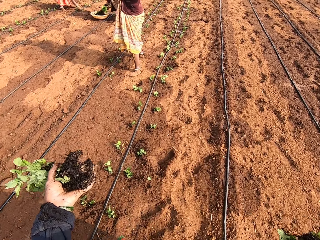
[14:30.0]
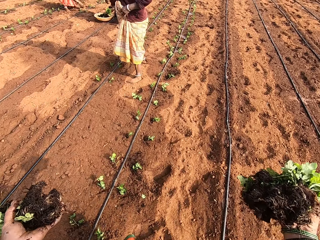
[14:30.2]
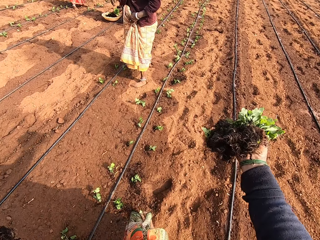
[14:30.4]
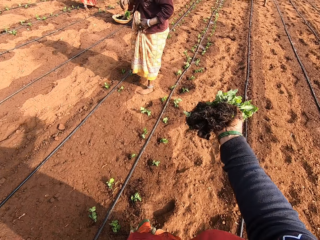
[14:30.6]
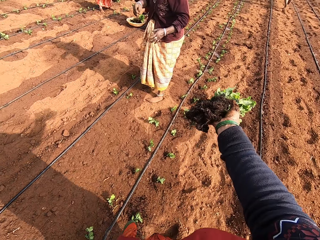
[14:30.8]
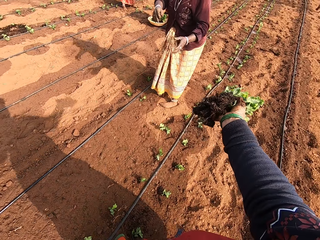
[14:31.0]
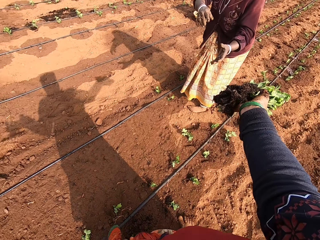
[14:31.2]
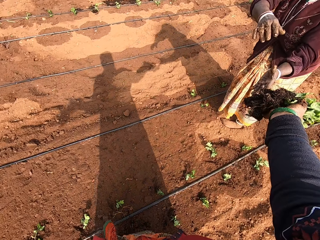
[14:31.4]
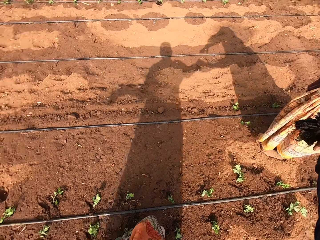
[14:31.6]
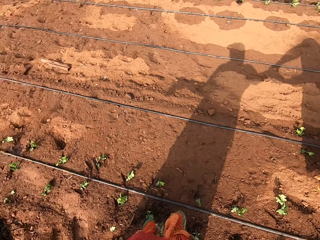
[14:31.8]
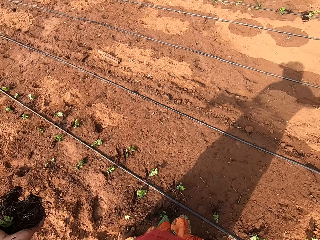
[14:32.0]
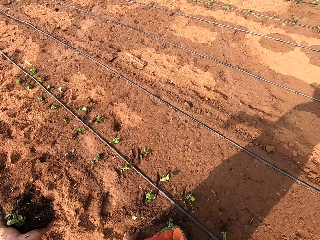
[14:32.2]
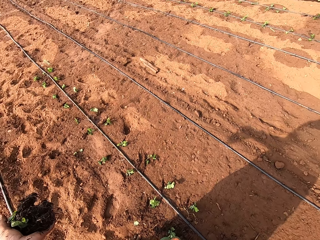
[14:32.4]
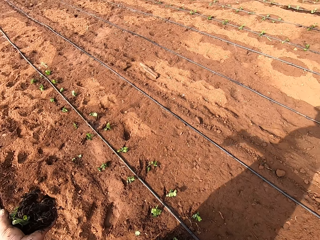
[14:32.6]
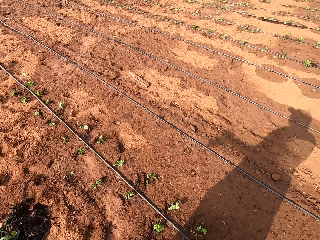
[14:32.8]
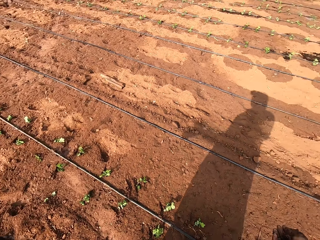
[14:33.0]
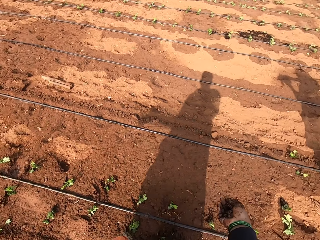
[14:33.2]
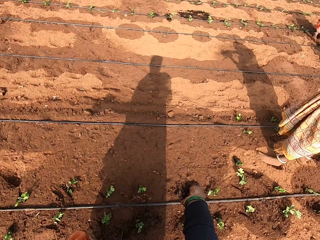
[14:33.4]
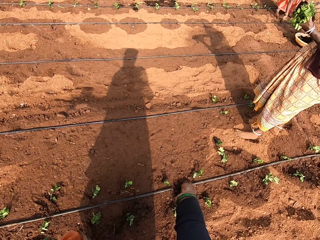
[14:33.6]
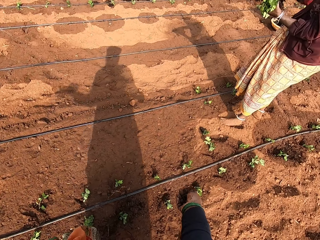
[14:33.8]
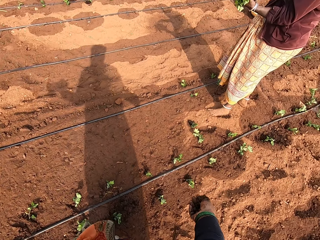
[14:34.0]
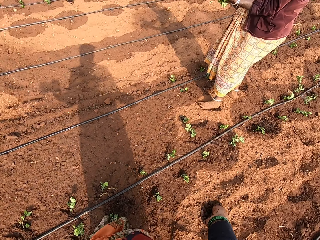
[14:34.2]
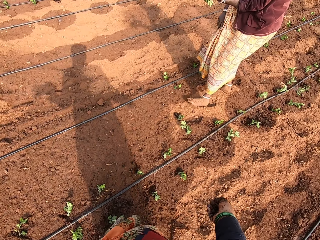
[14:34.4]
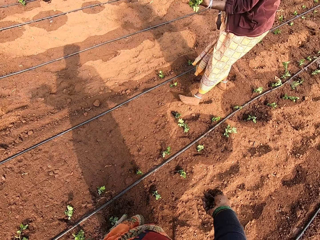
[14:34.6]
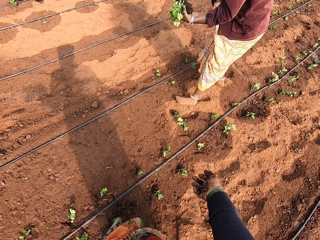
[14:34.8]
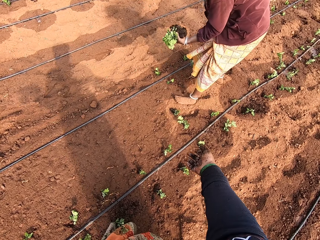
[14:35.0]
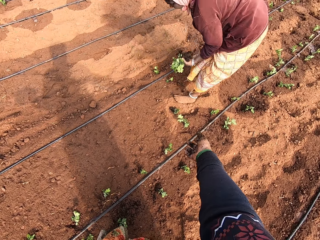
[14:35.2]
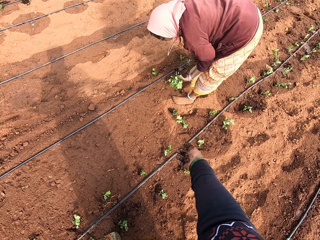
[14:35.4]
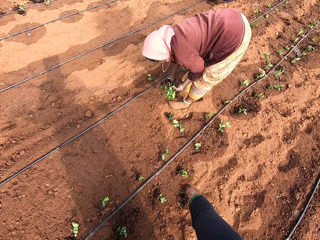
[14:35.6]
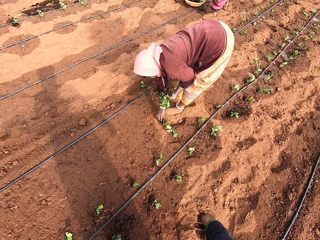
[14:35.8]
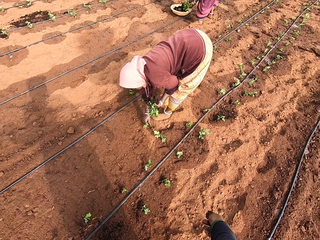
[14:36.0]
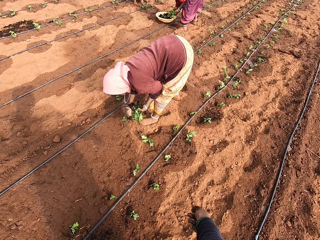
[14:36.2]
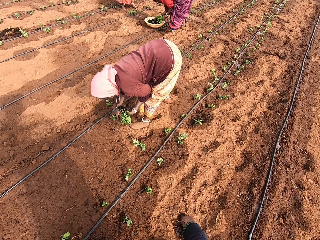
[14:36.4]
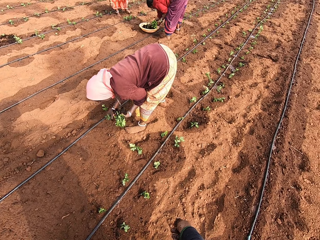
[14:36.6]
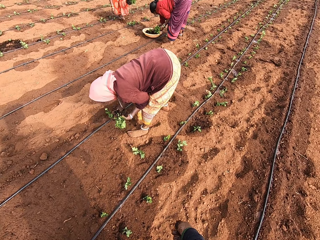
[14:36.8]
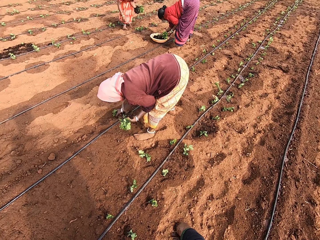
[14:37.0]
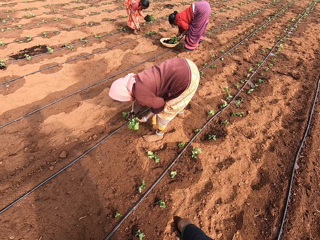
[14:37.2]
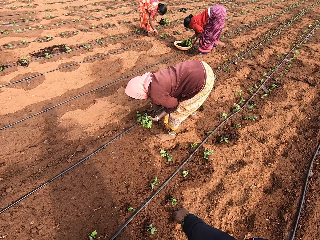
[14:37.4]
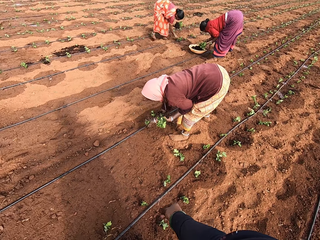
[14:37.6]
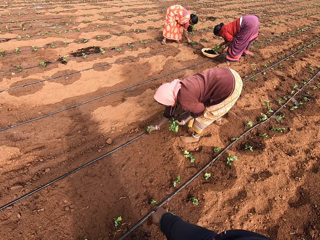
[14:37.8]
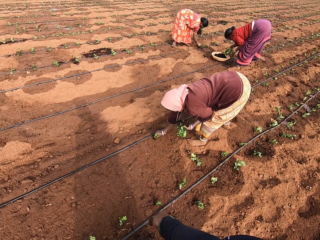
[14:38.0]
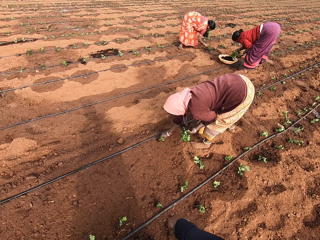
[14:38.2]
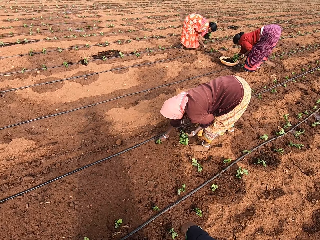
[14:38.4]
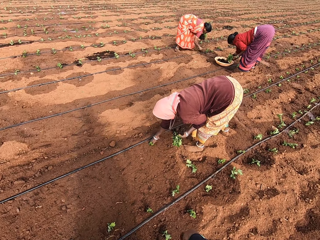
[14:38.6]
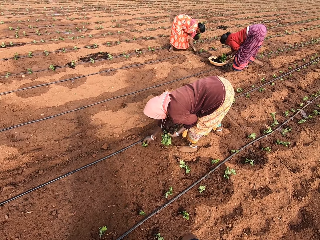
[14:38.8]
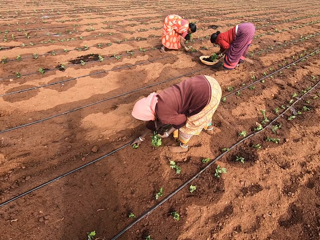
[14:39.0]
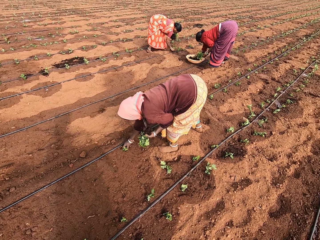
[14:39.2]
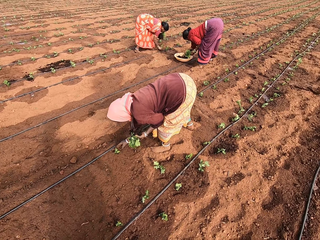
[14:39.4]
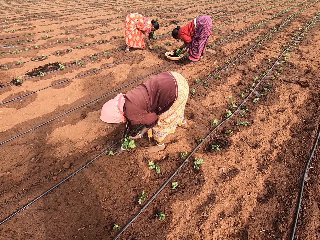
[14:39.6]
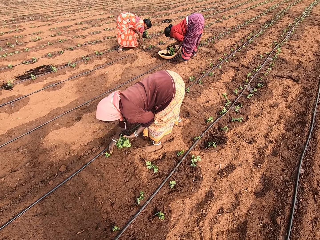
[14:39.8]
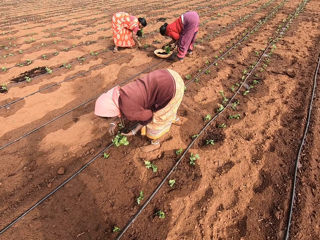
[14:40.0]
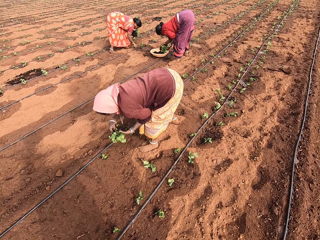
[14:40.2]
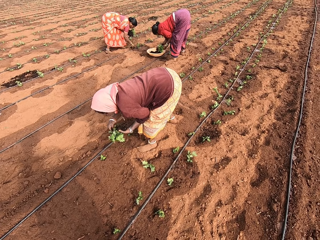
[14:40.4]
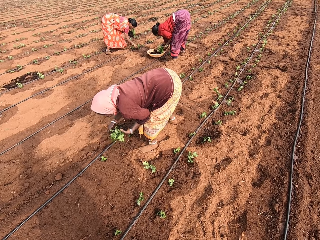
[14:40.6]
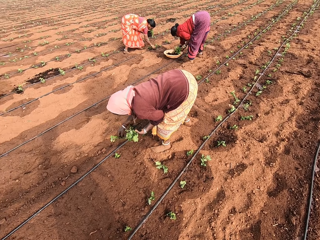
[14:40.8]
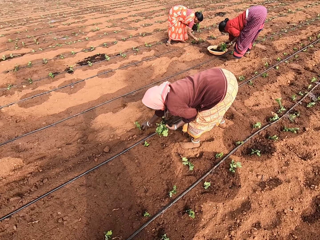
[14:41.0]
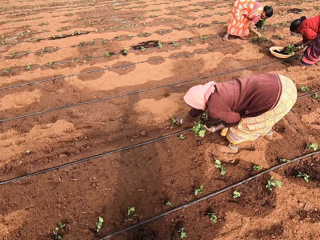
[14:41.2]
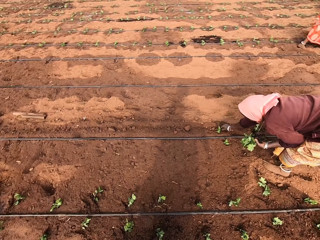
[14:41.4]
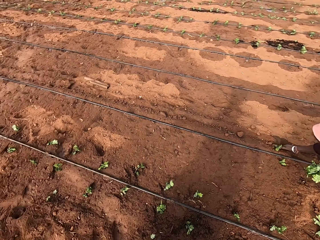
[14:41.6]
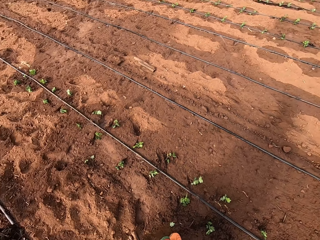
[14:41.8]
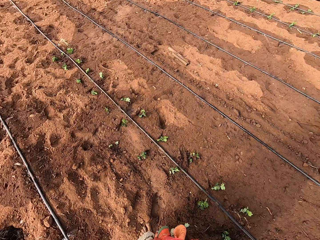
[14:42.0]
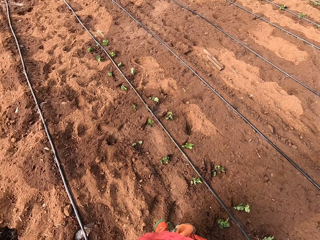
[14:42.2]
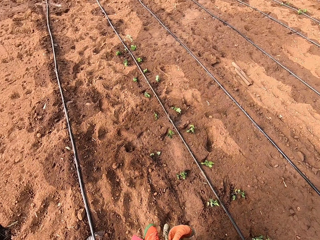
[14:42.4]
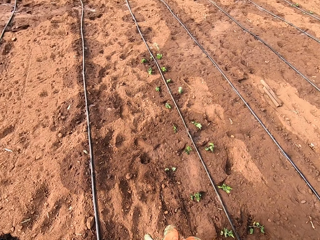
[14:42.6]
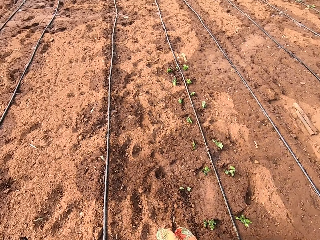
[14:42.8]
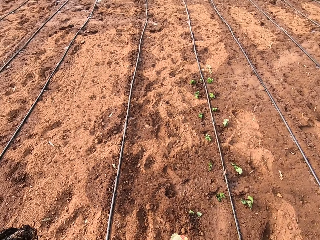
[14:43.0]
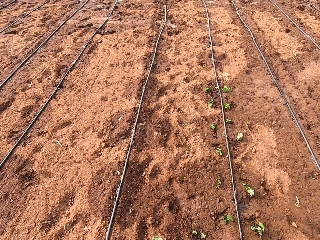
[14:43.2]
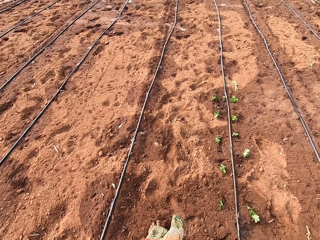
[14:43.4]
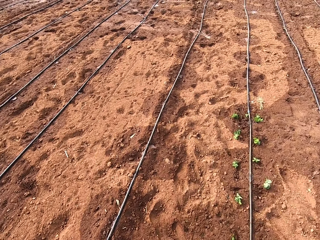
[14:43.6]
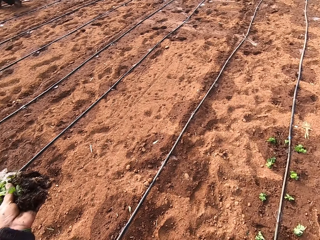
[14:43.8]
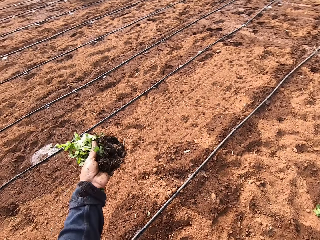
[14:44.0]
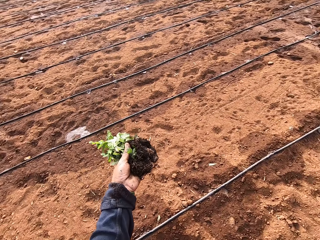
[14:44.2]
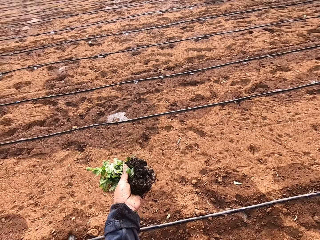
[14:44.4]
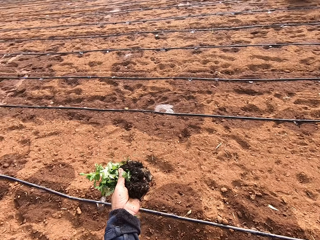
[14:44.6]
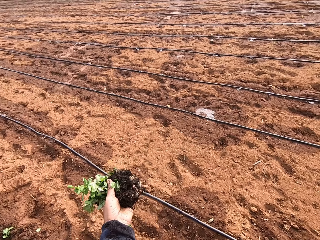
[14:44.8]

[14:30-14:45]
The camera wearer interacts with a woman. She passes the plant in her right hand to the woman. The woman picks a plant from the floor with her right hand, and puts the plant into the soil with her right hand. Another woman puts the plant into the soil with her right hand. The first woman puts the plant into the soil with her right hand. The other woman covers the plant on the floor with some soil with her right hand. The first woman picks a plant from her left hand with her right hand, and puts the plant into the soil with her right hand.

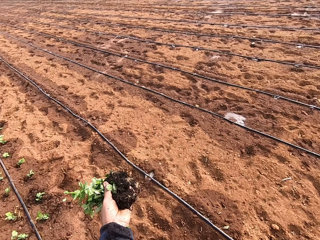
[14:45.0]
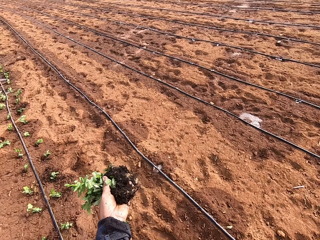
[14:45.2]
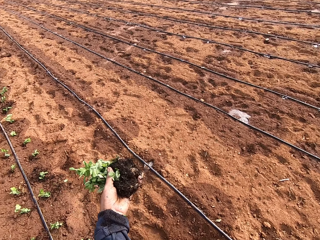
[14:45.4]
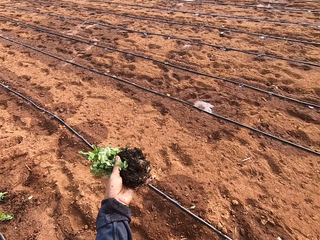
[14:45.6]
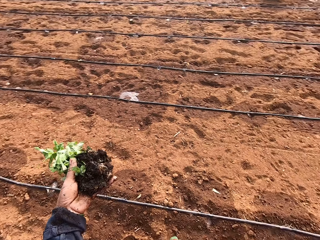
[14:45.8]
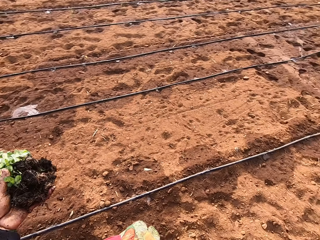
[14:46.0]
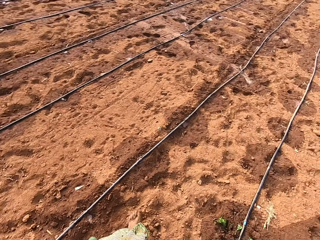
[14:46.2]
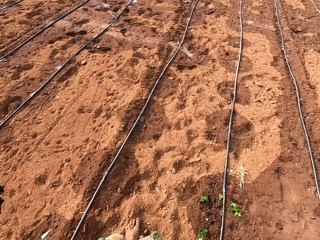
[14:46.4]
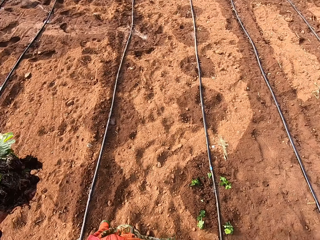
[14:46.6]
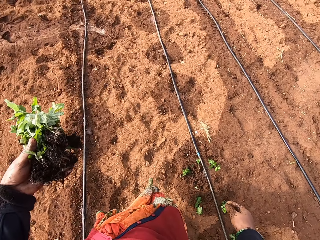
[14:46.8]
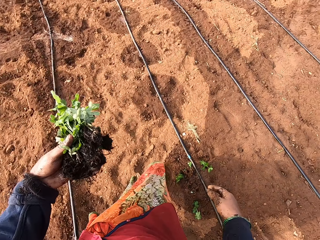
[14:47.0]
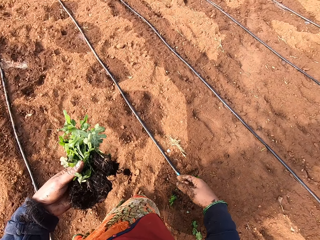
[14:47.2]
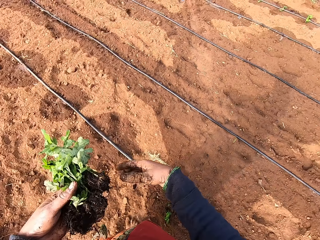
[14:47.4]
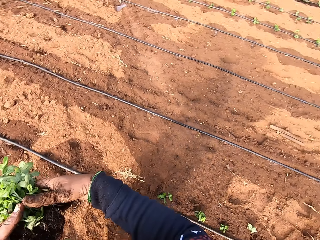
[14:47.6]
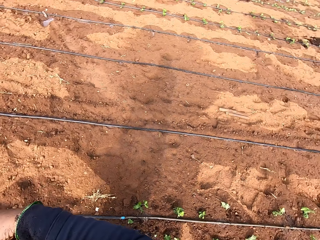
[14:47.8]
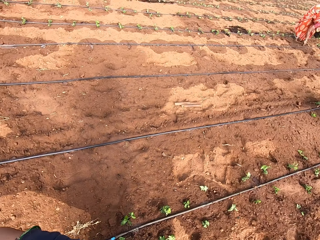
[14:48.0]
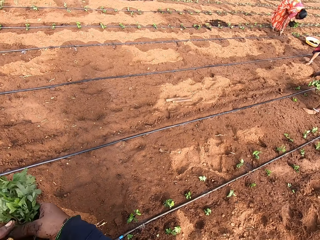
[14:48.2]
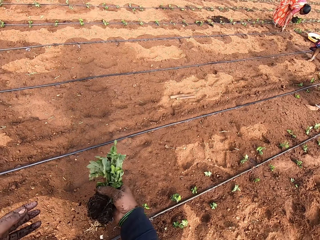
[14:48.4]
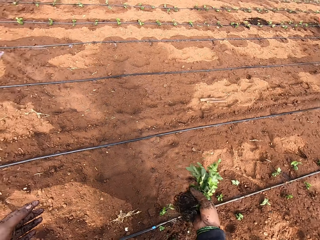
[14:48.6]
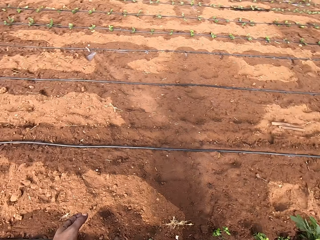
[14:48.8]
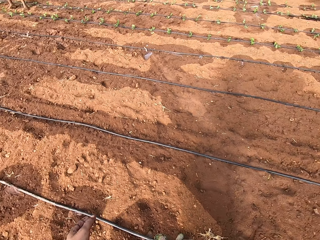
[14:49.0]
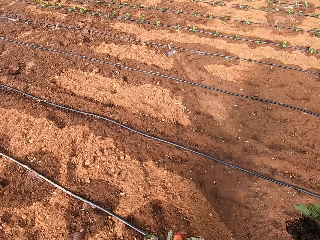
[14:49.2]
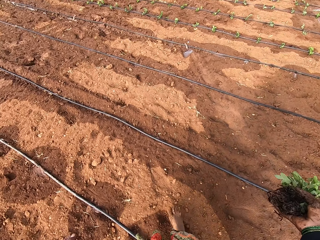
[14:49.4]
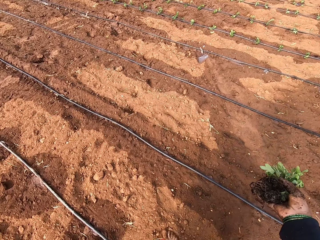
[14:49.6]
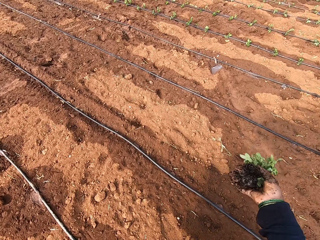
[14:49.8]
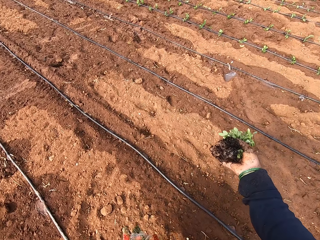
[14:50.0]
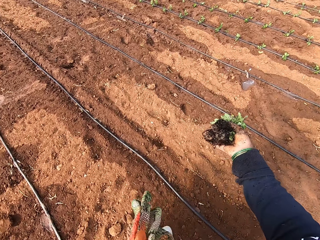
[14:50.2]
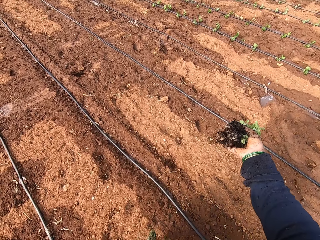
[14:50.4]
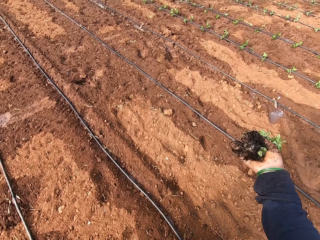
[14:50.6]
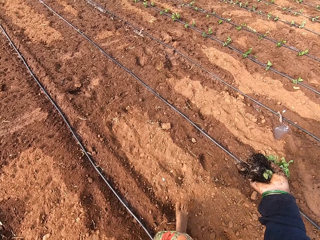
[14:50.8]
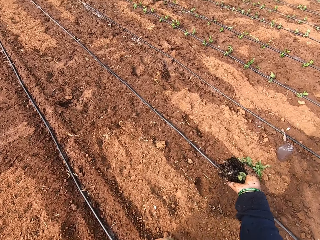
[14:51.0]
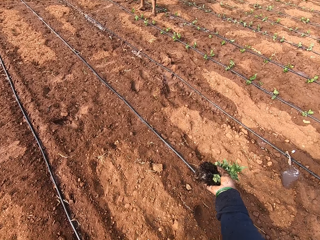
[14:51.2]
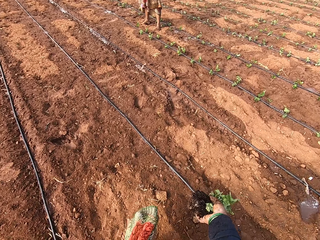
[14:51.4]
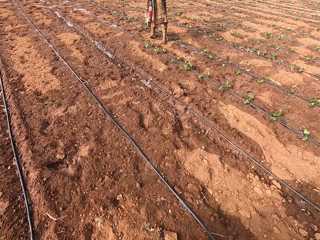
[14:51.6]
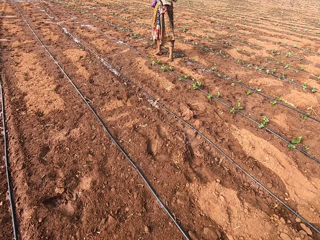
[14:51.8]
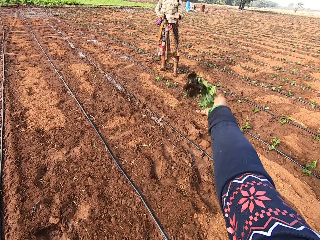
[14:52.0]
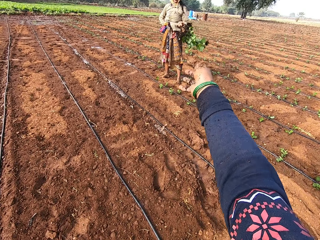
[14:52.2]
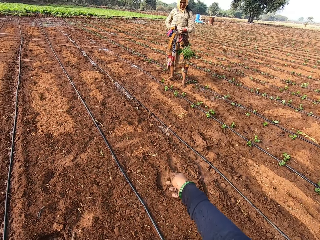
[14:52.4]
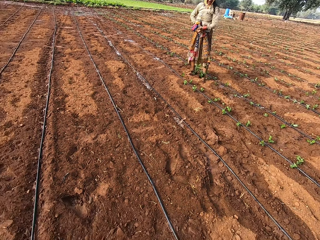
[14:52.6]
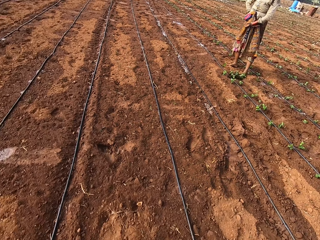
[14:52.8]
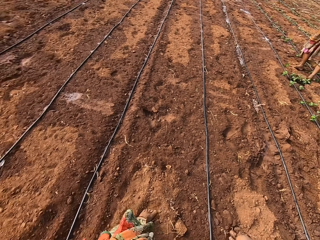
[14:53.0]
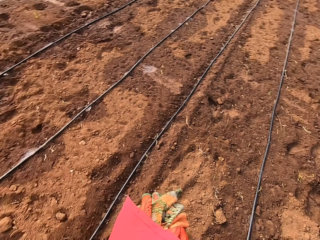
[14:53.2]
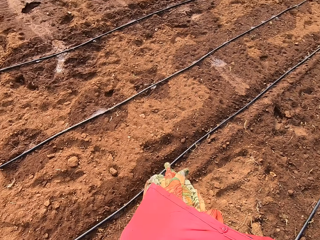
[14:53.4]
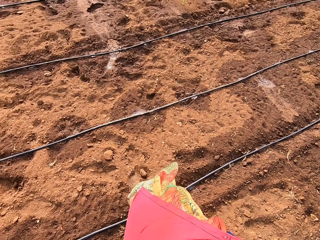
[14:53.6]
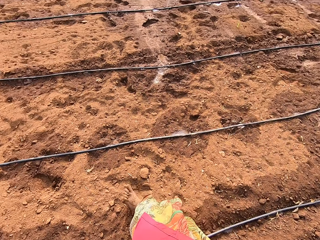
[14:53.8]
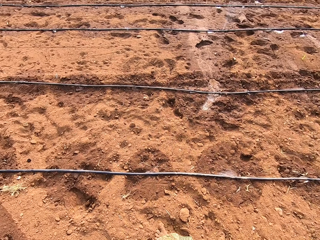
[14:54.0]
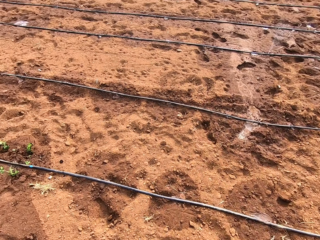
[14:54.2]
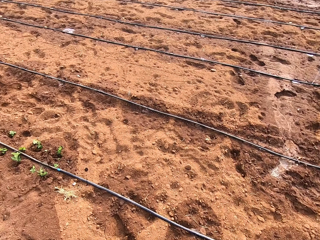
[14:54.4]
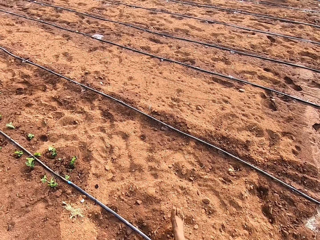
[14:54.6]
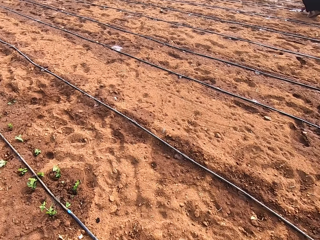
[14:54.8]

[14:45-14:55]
The camera wearer passes the plants from her left hand to her right hand. She throws the plants on the floor to a woman with her right hand.
